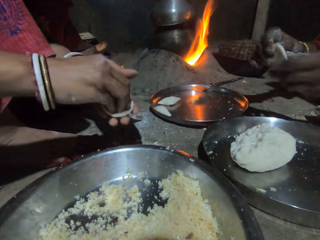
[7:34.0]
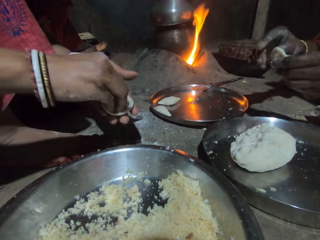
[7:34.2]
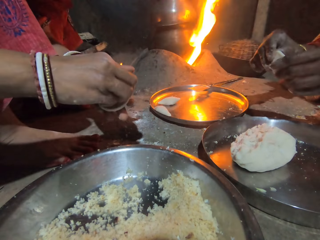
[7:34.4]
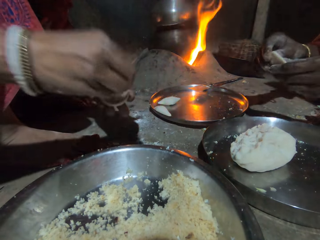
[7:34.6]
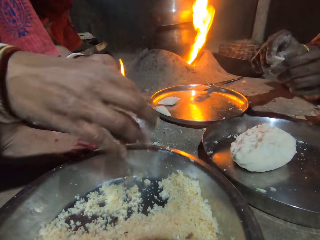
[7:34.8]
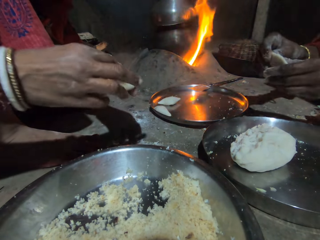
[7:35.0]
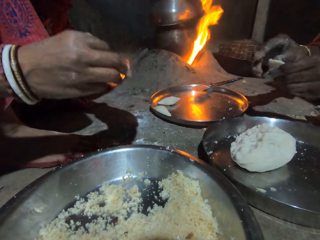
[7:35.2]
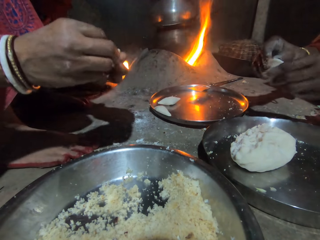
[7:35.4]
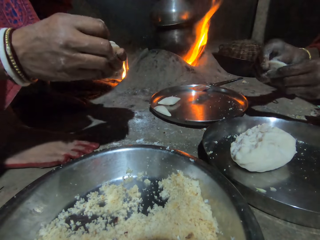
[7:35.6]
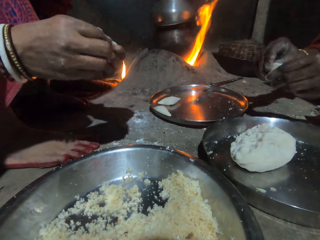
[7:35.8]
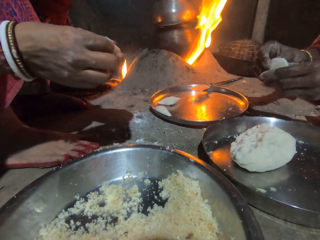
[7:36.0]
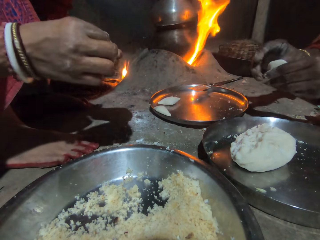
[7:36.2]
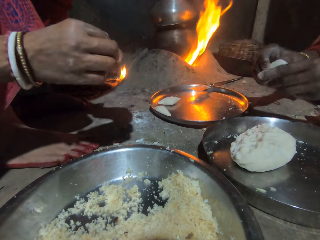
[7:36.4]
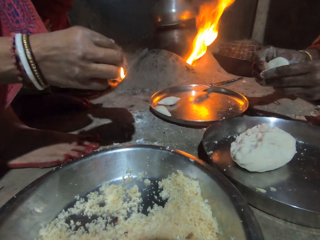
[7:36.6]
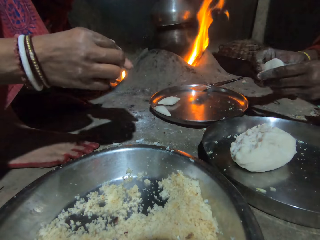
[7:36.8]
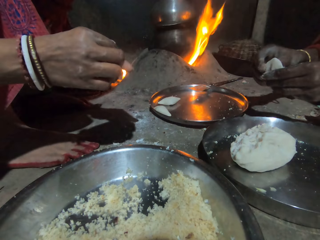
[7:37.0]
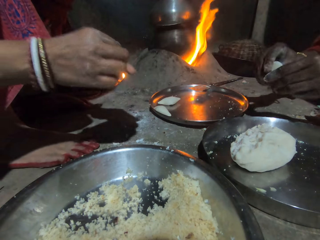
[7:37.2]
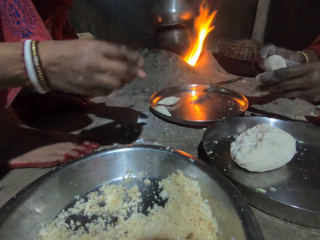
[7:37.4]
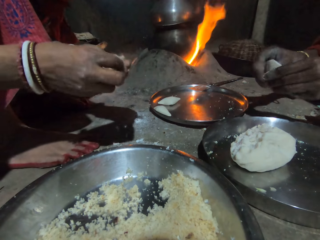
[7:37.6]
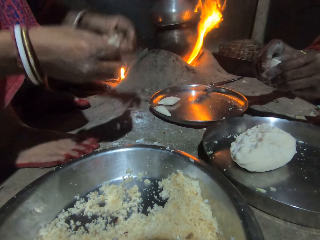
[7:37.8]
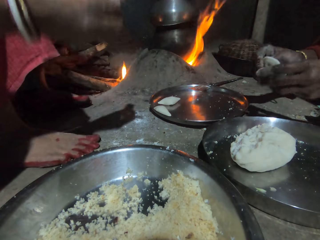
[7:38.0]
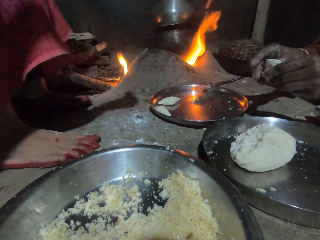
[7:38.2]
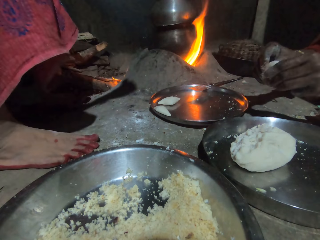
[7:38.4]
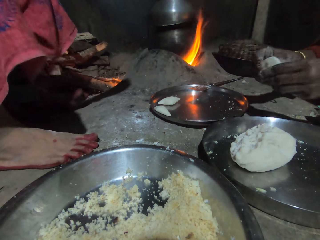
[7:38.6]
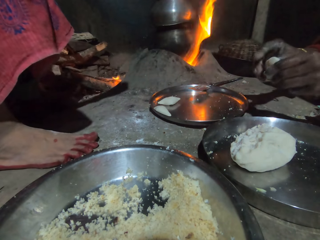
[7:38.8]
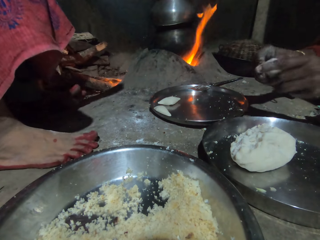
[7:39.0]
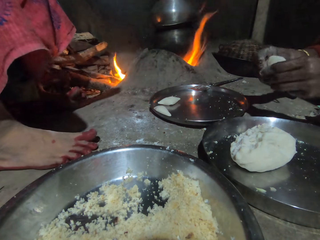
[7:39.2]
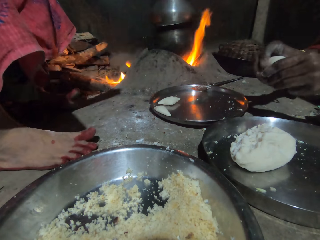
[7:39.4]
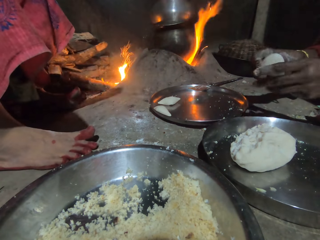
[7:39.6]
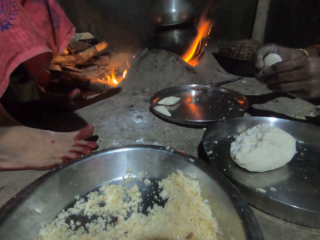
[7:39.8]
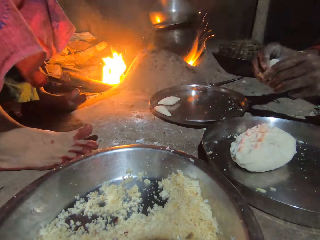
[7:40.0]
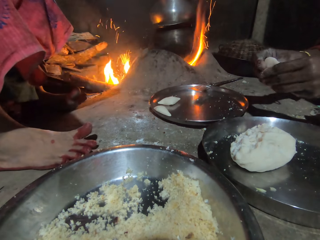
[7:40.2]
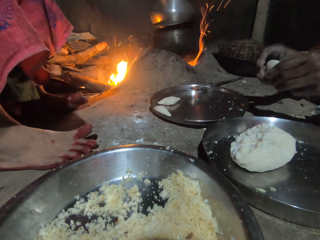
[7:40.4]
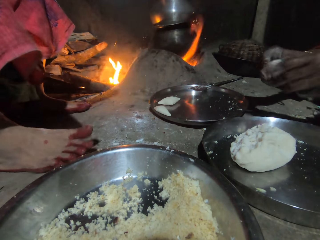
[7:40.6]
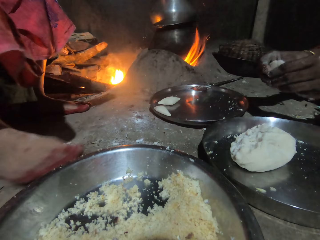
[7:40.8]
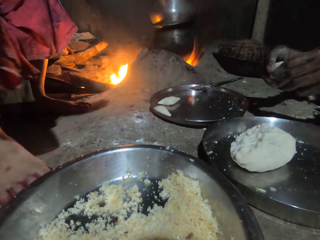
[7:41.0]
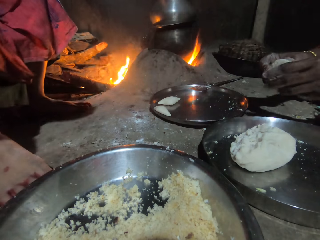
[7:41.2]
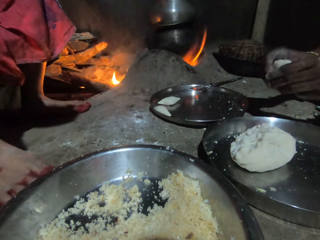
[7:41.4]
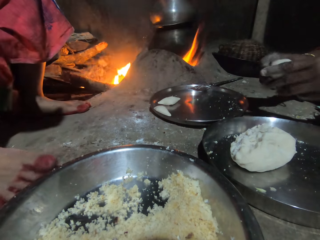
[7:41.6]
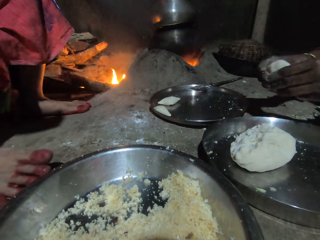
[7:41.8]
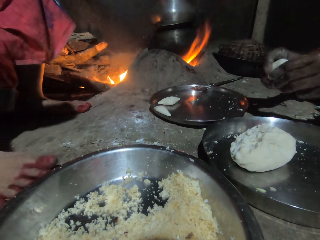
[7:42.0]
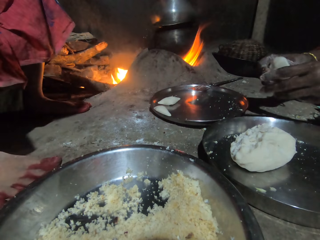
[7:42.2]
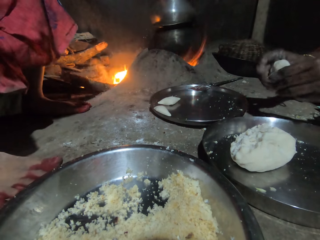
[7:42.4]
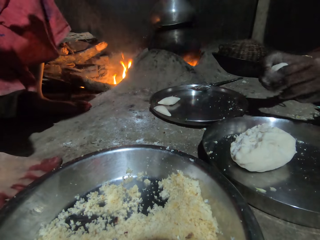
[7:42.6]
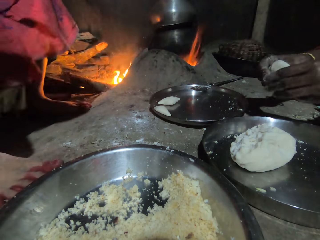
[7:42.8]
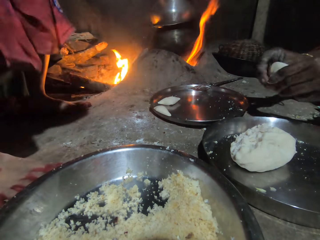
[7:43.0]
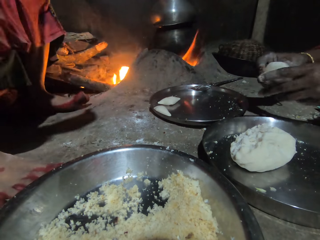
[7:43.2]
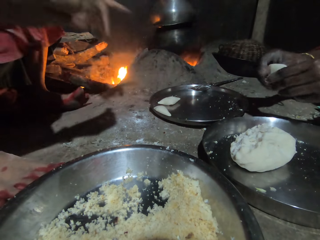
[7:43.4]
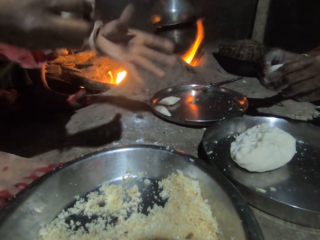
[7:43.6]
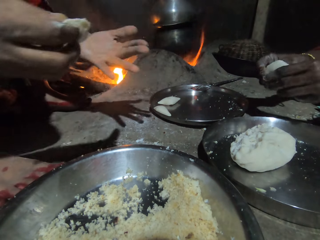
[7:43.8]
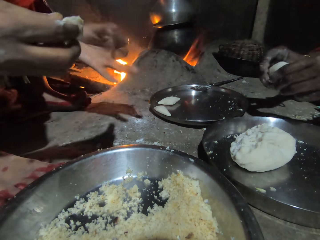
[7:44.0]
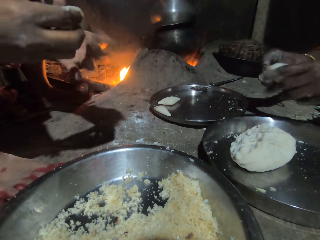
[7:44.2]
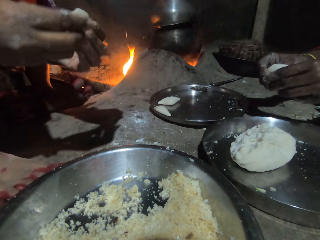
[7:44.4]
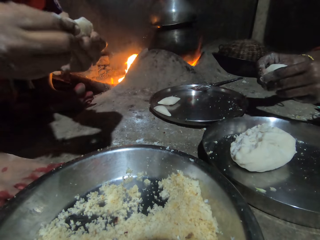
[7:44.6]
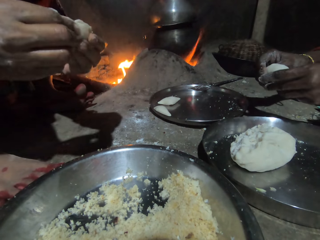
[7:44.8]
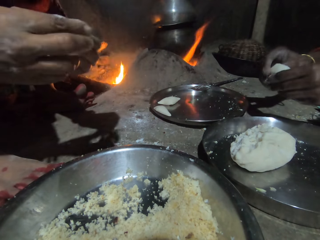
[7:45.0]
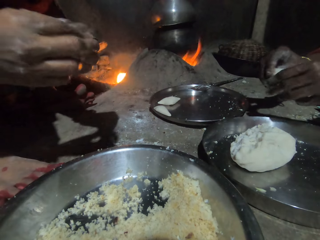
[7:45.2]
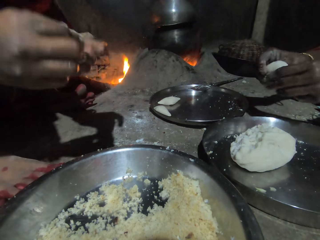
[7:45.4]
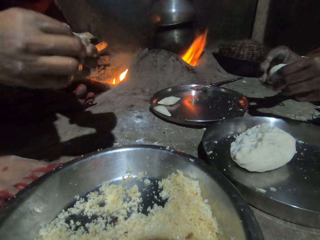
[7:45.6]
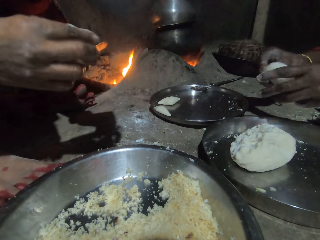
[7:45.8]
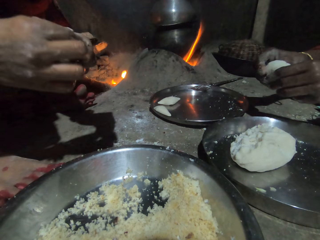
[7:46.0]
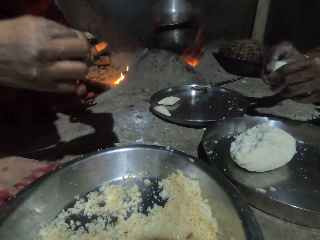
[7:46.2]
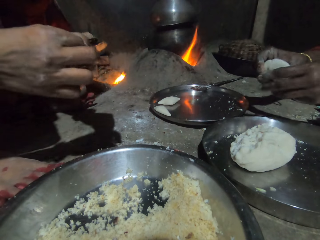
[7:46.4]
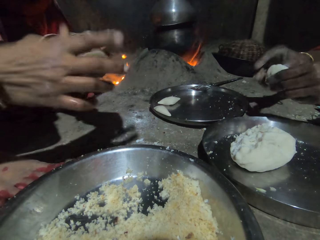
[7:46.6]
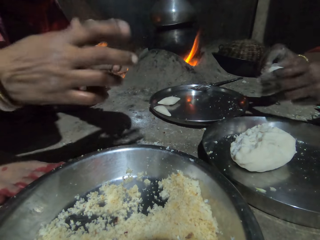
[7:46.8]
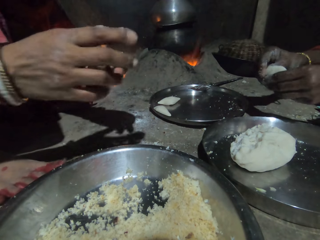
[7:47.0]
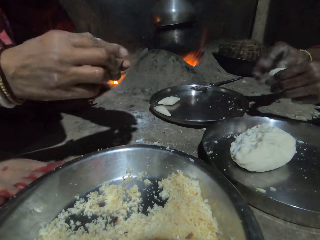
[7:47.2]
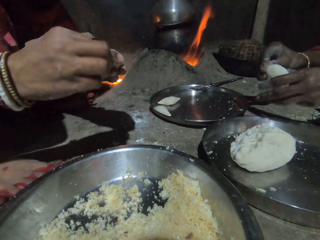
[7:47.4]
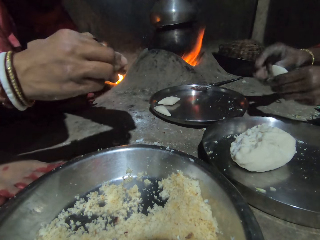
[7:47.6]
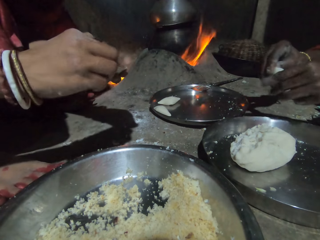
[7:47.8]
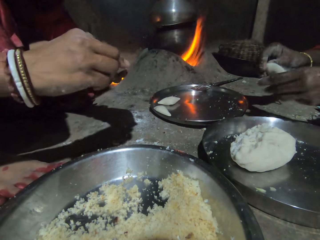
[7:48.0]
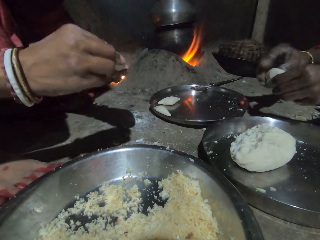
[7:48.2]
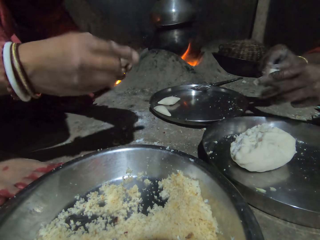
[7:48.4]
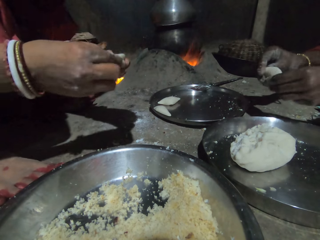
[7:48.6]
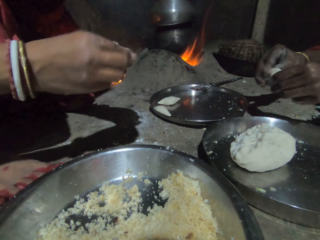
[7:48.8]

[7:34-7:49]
A woman puts rice in the dough piece. The woman drops rice in the basin, wraps the rice with the dough piece, and folds the dough. Another woman folds the dough. The first woman adjusts firewood in the fireplace. The first woman views her hand, wraps the dough piece, and folds the dough.

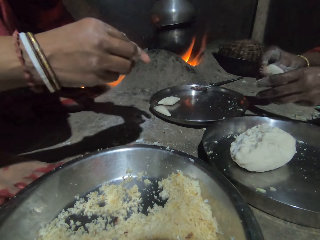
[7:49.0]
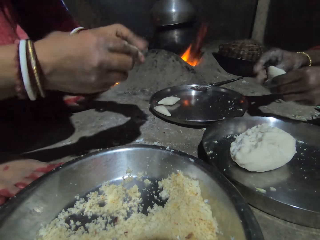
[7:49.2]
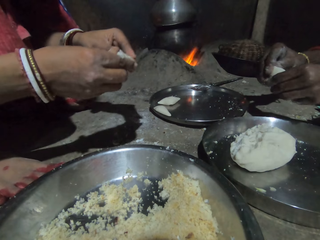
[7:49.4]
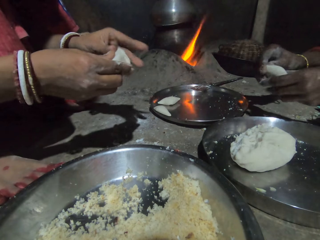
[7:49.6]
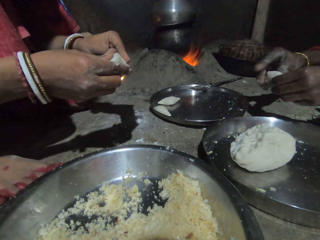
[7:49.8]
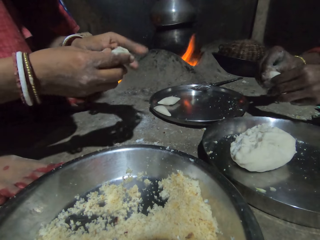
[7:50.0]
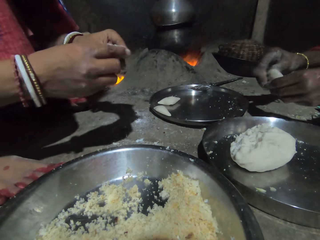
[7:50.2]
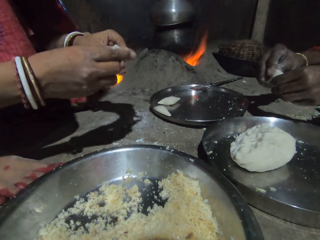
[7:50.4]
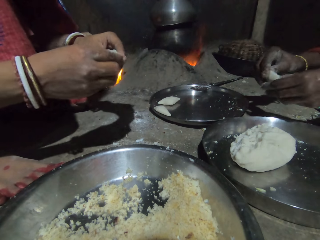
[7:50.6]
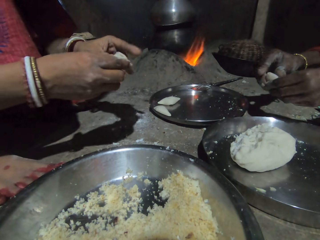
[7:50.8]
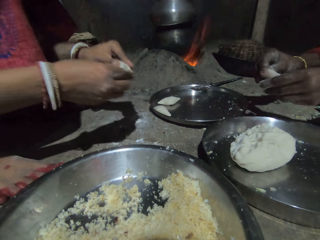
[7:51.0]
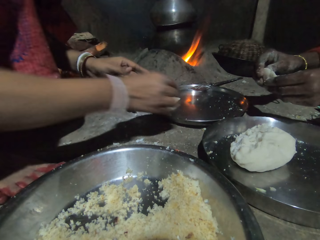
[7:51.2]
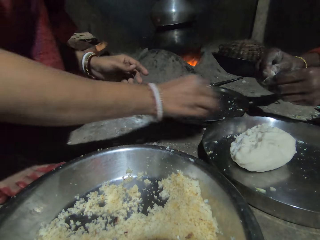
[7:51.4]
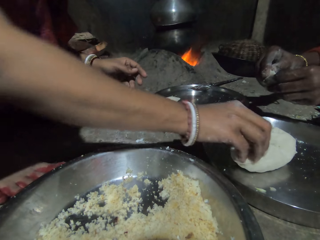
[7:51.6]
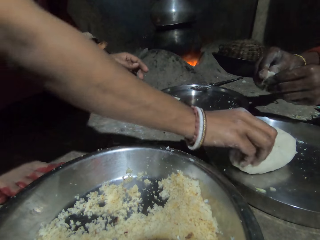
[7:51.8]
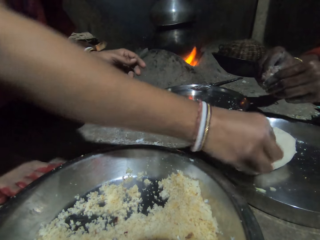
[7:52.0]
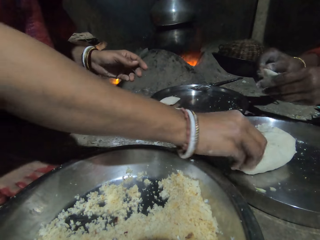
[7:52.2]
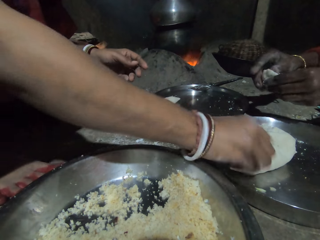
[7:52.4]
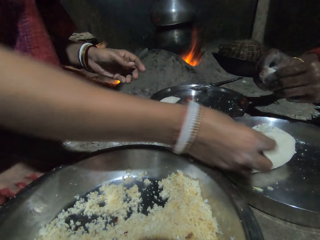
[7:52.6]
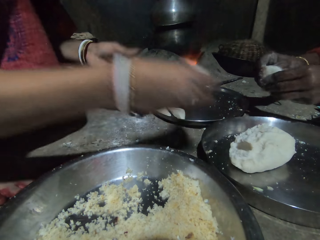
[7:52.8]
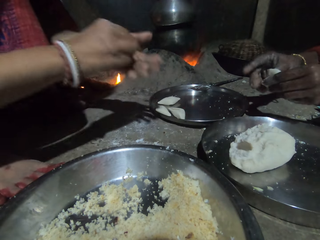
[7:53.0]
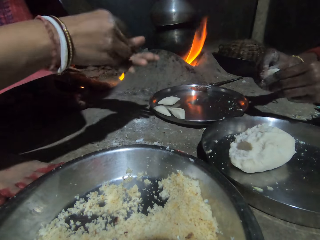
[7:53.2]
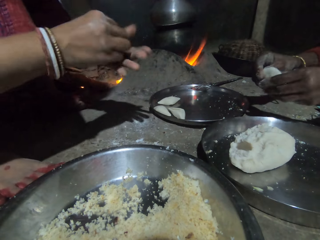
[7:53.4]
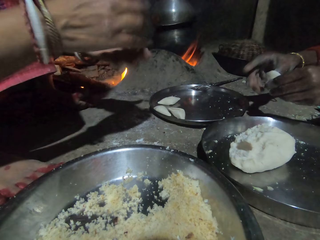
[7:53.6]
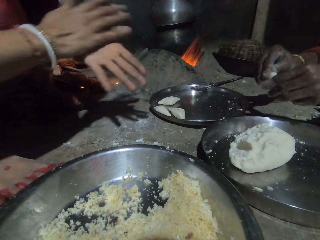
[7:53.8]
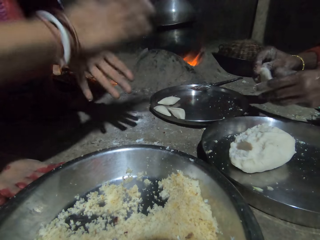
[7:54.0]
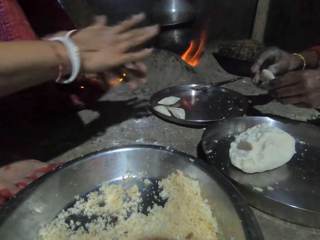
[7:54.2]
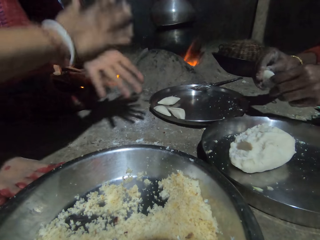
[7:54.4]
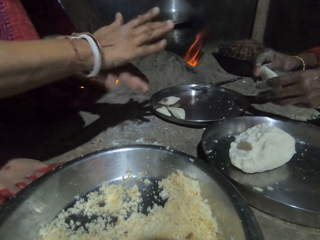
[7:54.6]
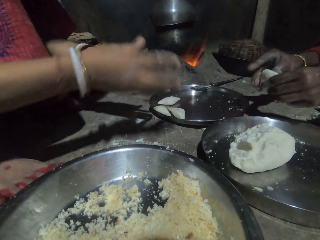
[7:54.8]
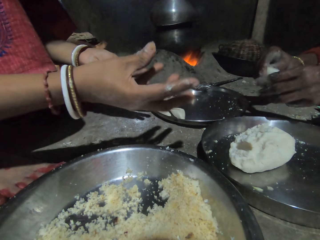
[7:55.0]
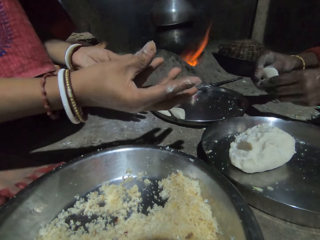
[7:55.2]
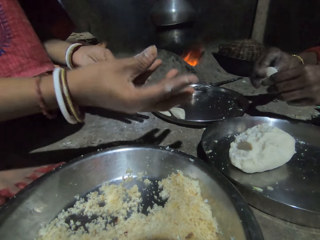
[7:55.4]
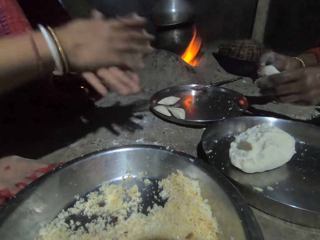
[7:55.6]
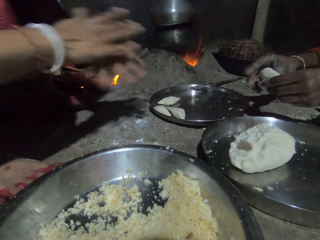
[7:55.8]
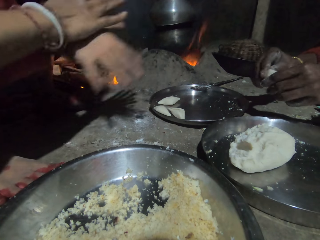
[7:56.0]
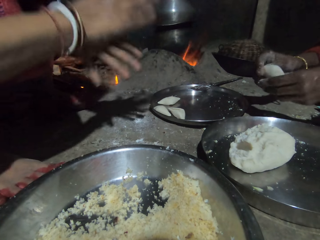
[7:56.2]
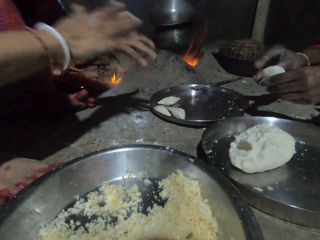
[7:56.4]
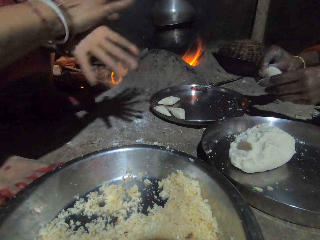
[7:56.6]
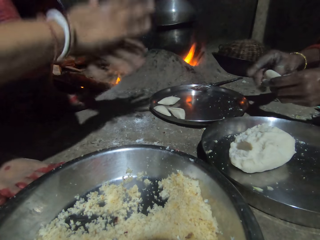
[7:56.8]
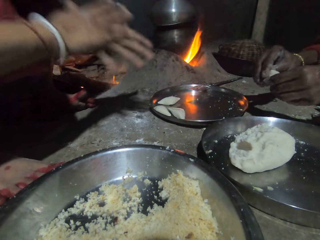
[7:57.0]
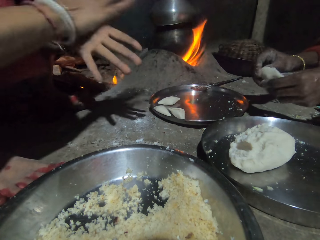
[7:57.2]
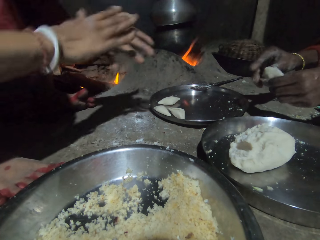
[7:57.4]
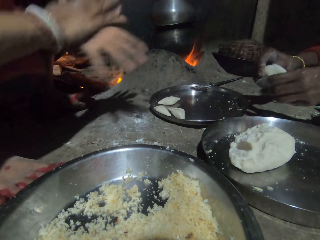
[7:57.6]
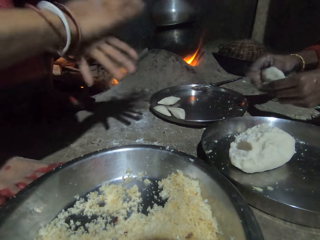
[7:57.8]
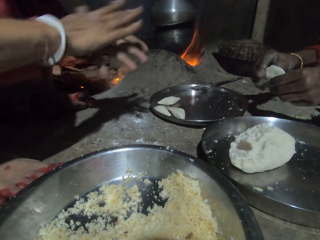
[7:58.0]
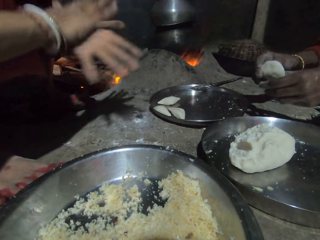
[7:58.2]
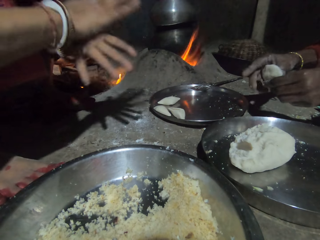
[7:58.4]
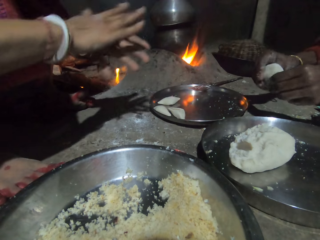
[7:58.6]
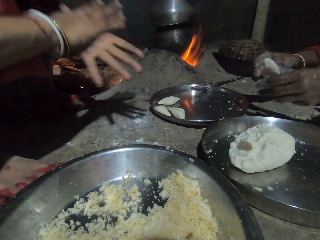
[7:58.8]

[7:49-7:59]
A woman puts a wrapped dough piece in the tray. The woman cuts the dough, scoops the dough, kneads the dough, and rolls the dough.
